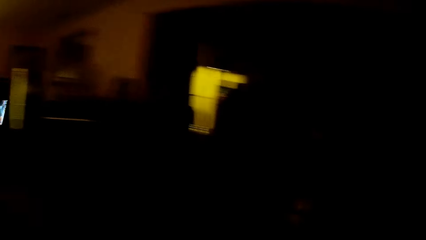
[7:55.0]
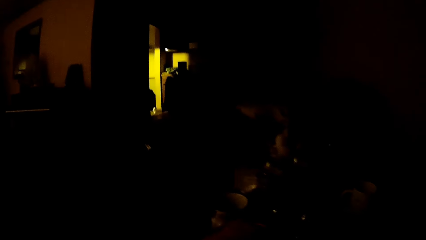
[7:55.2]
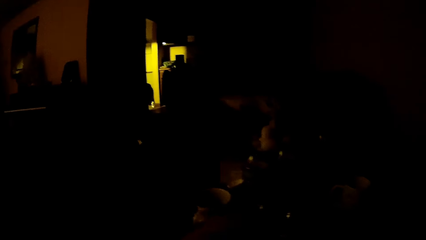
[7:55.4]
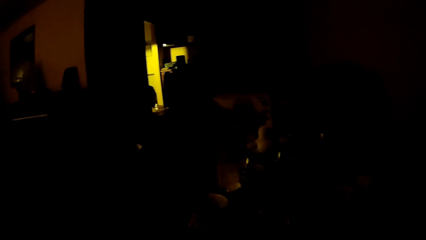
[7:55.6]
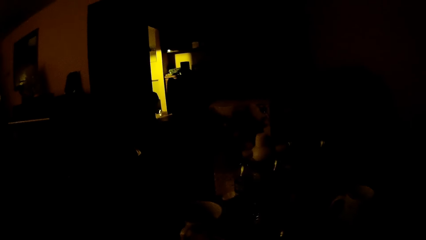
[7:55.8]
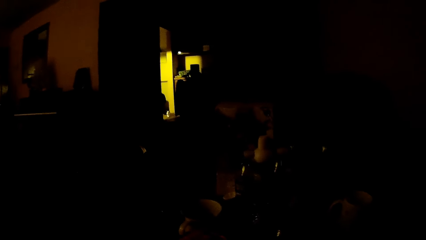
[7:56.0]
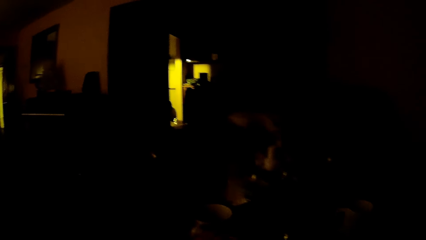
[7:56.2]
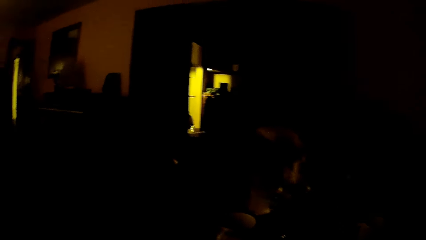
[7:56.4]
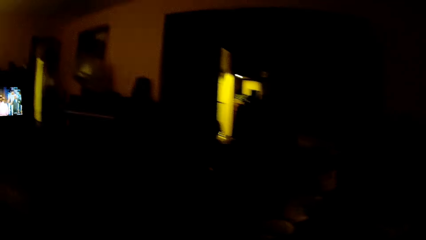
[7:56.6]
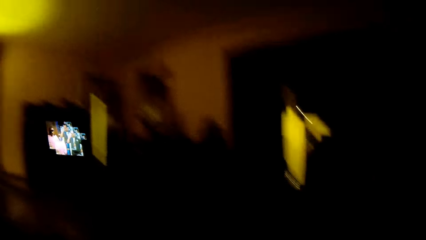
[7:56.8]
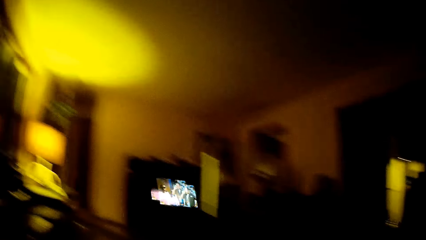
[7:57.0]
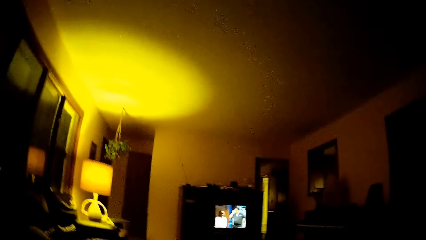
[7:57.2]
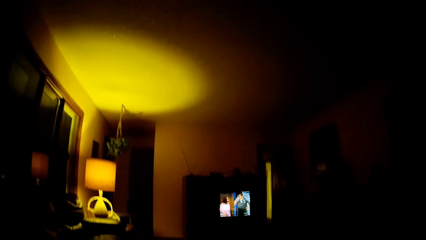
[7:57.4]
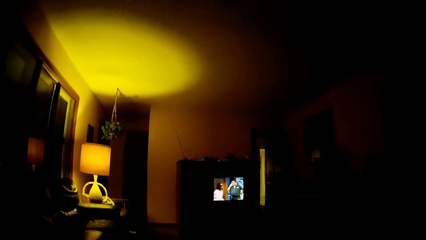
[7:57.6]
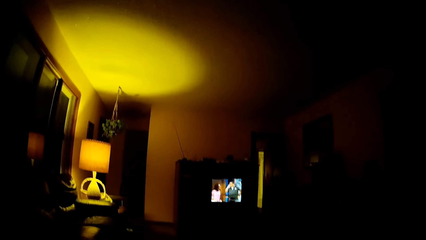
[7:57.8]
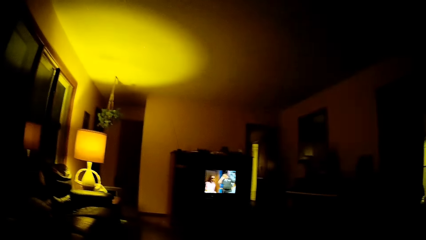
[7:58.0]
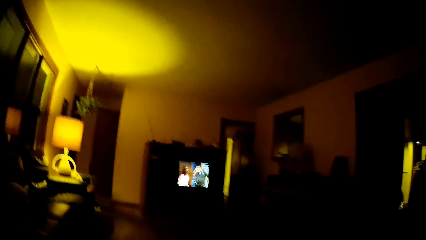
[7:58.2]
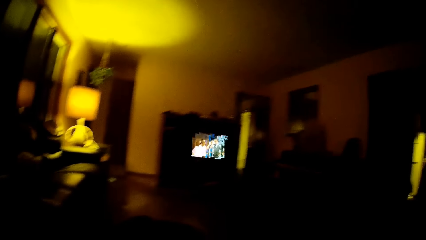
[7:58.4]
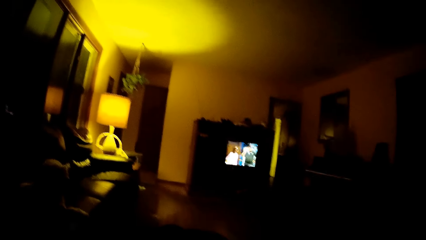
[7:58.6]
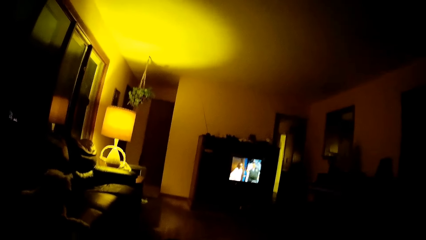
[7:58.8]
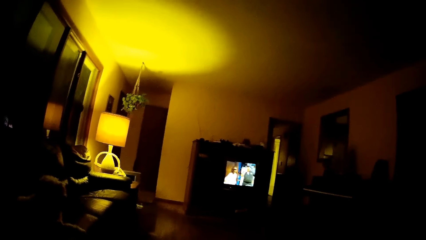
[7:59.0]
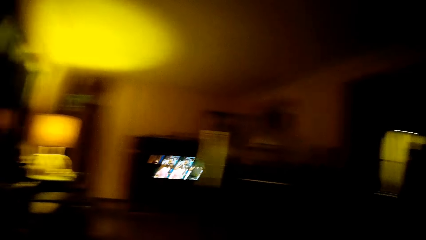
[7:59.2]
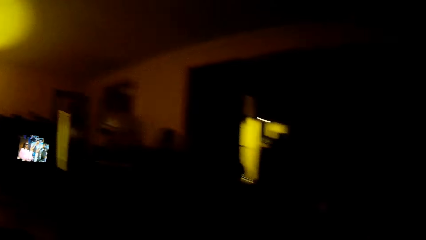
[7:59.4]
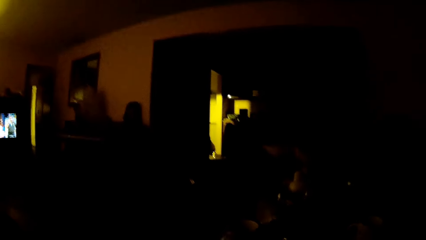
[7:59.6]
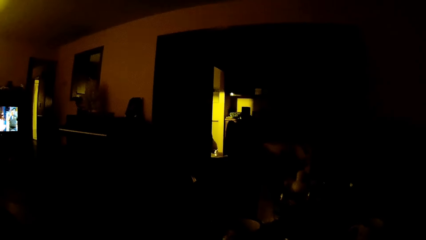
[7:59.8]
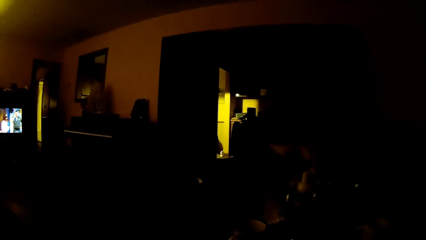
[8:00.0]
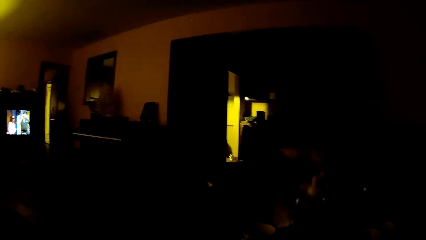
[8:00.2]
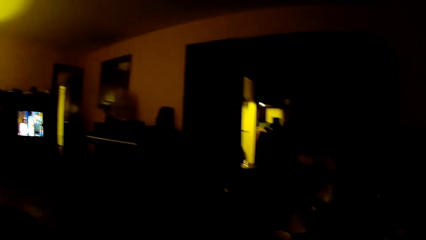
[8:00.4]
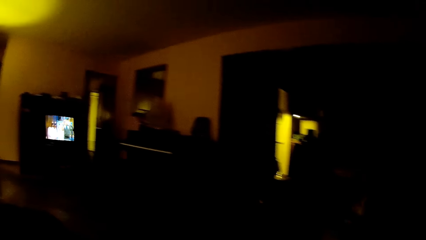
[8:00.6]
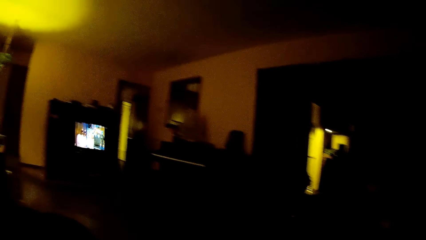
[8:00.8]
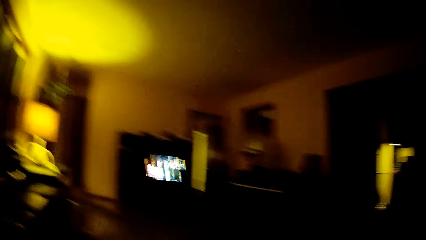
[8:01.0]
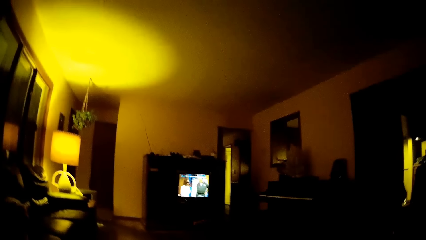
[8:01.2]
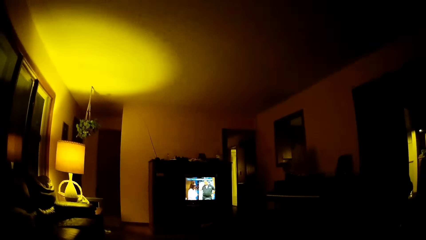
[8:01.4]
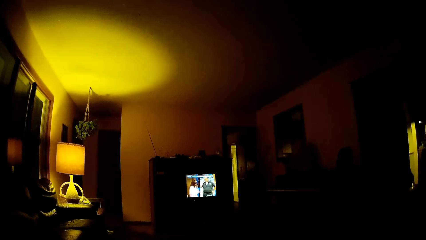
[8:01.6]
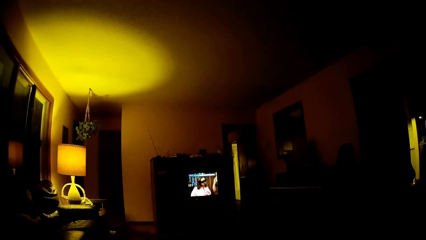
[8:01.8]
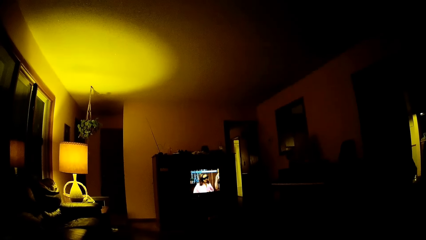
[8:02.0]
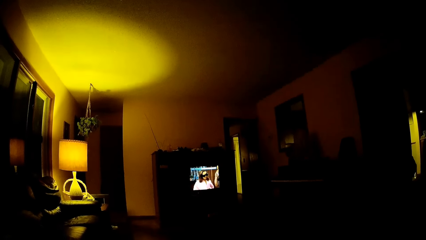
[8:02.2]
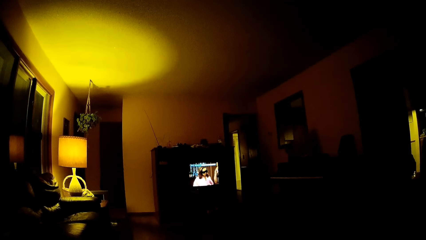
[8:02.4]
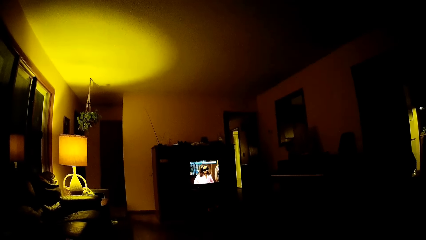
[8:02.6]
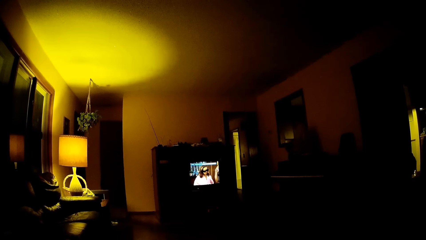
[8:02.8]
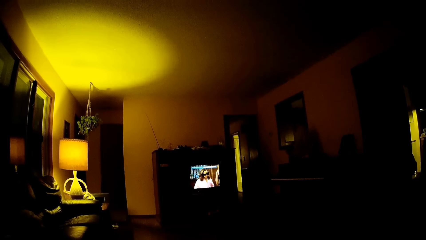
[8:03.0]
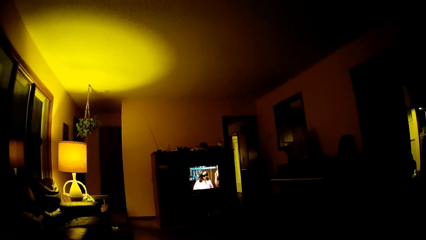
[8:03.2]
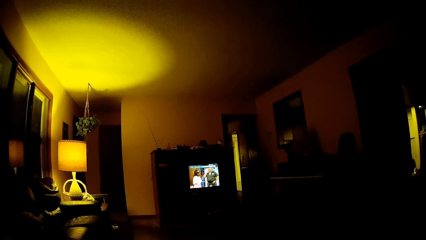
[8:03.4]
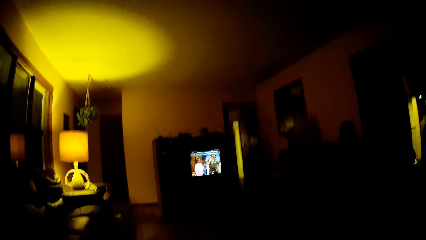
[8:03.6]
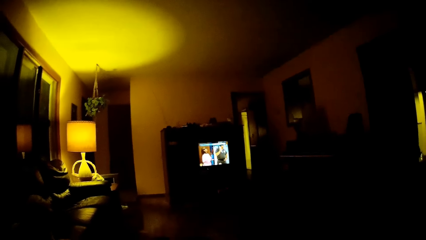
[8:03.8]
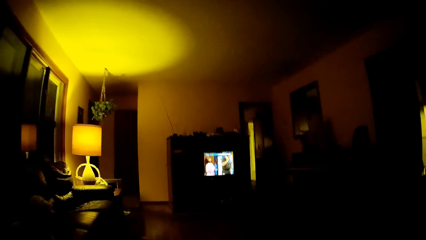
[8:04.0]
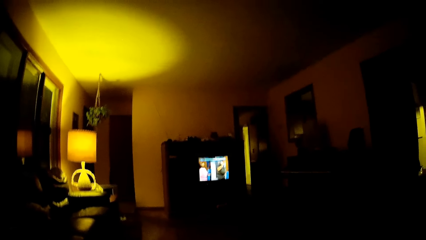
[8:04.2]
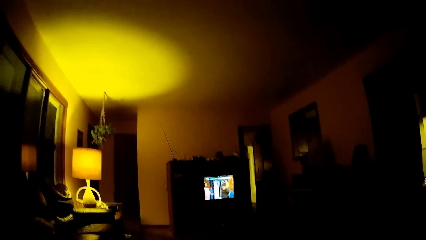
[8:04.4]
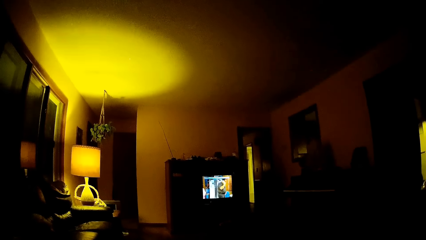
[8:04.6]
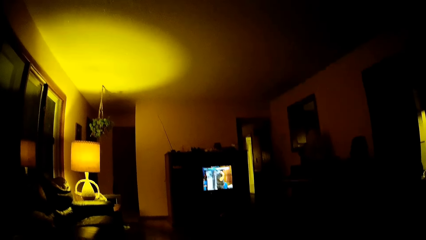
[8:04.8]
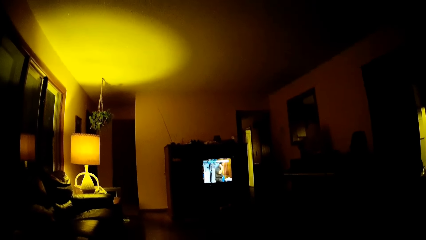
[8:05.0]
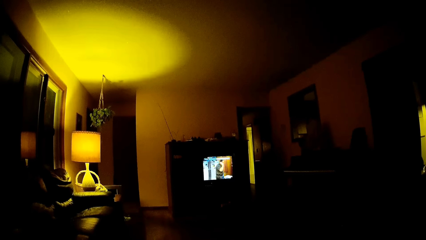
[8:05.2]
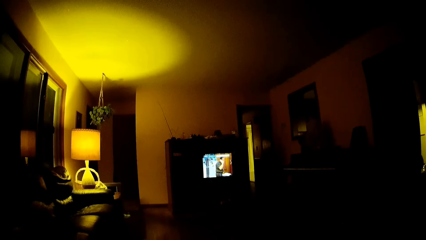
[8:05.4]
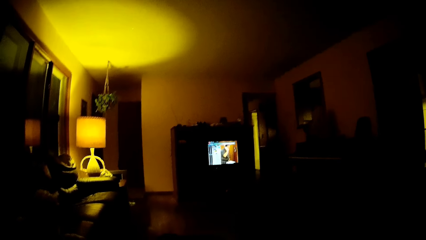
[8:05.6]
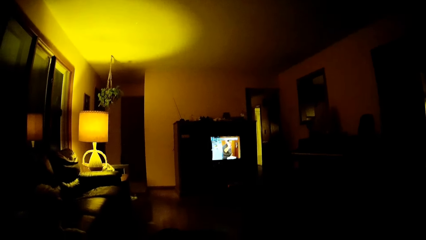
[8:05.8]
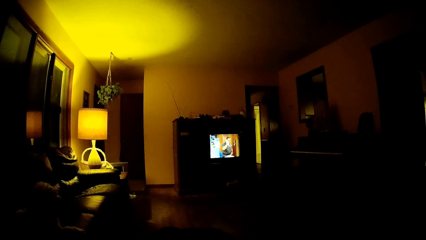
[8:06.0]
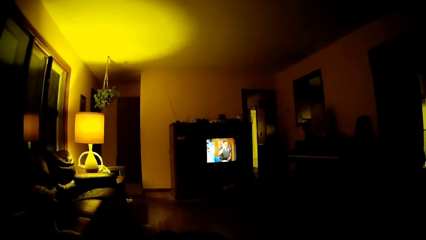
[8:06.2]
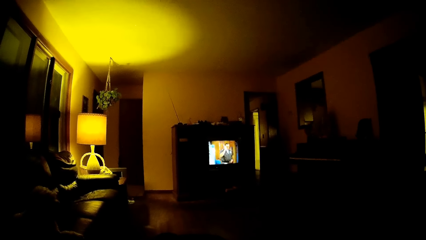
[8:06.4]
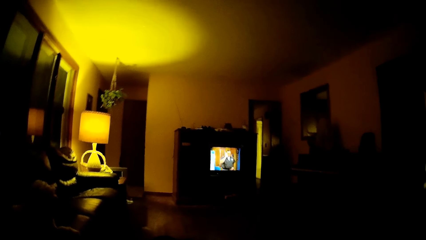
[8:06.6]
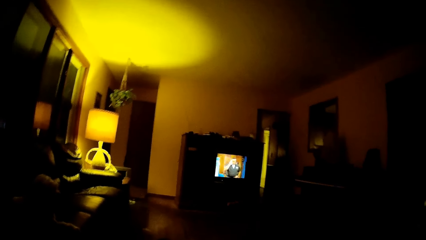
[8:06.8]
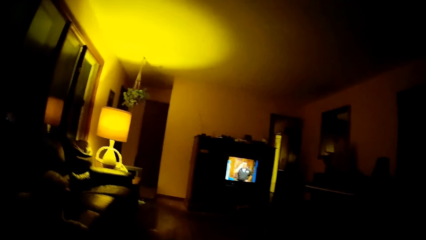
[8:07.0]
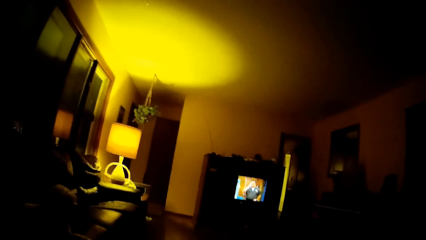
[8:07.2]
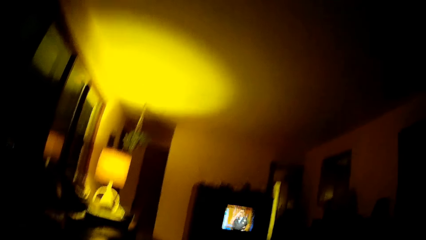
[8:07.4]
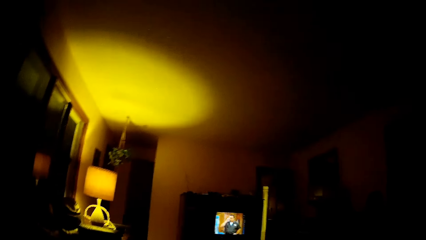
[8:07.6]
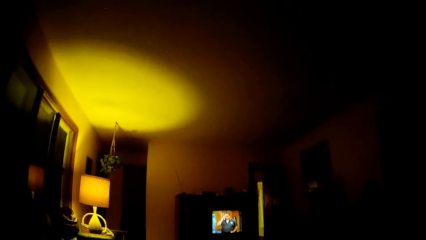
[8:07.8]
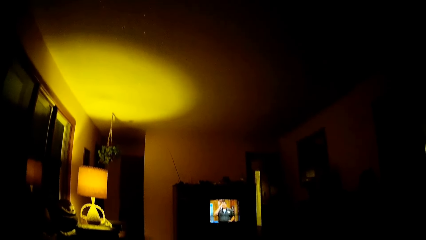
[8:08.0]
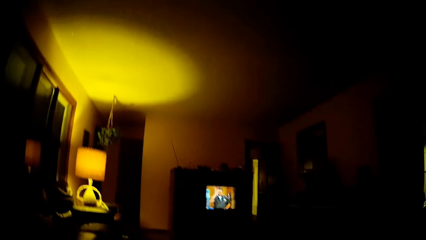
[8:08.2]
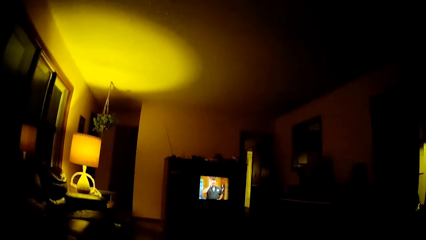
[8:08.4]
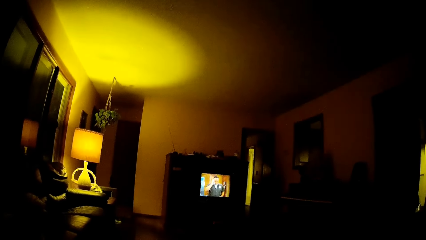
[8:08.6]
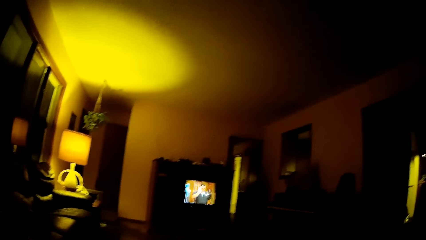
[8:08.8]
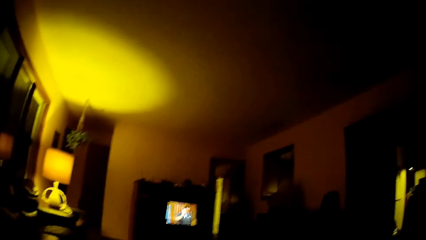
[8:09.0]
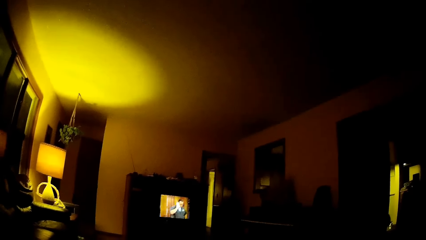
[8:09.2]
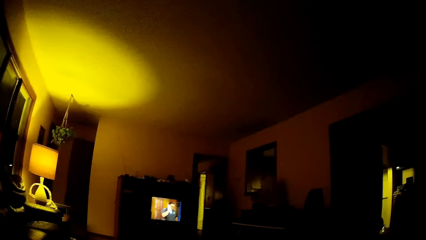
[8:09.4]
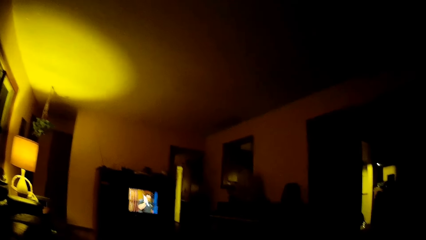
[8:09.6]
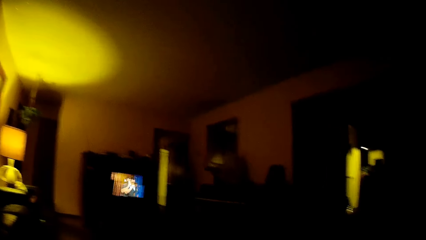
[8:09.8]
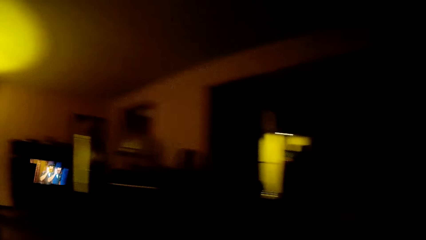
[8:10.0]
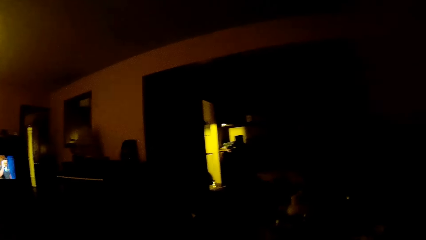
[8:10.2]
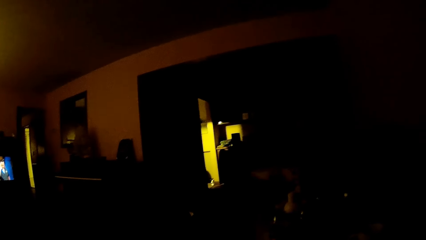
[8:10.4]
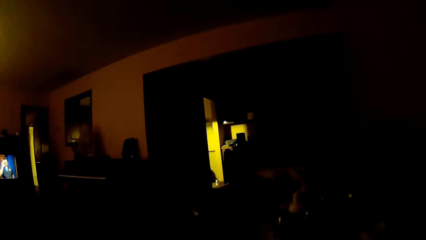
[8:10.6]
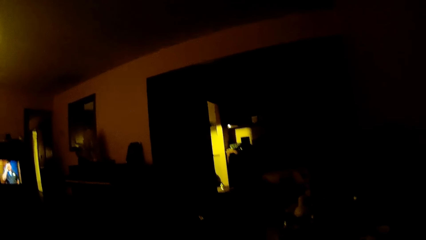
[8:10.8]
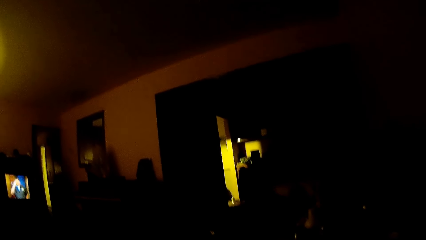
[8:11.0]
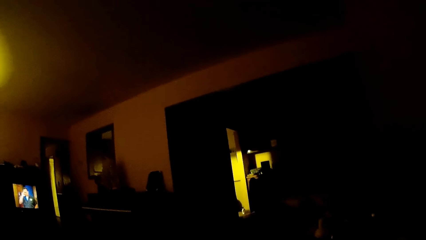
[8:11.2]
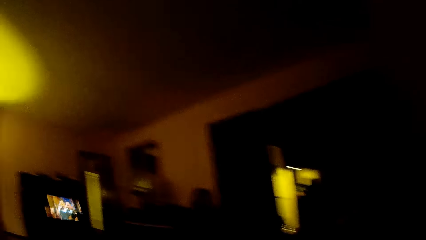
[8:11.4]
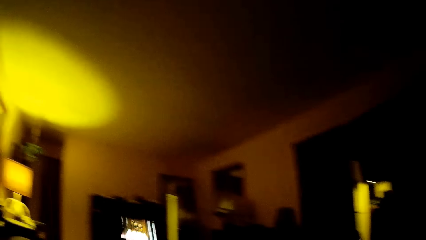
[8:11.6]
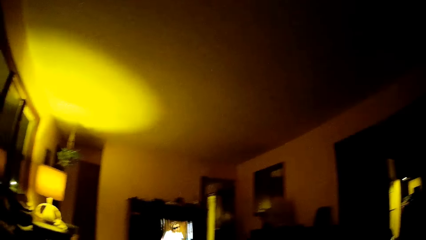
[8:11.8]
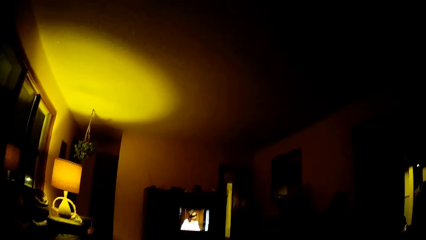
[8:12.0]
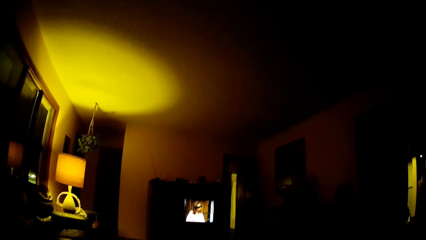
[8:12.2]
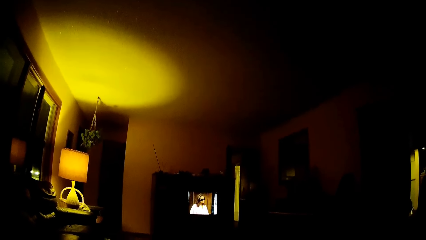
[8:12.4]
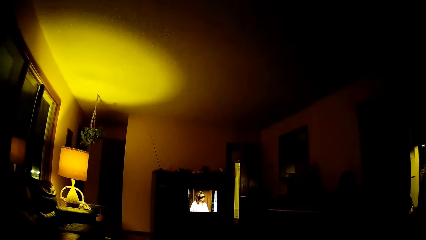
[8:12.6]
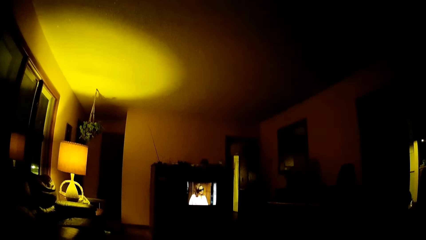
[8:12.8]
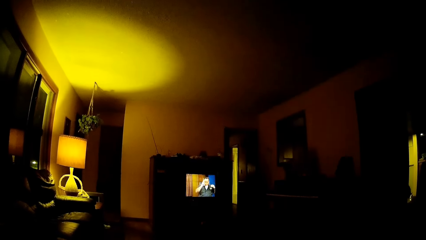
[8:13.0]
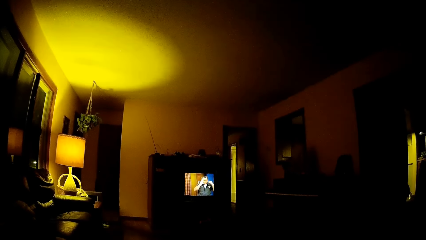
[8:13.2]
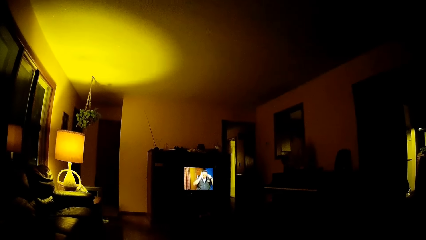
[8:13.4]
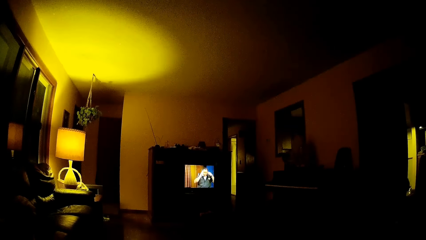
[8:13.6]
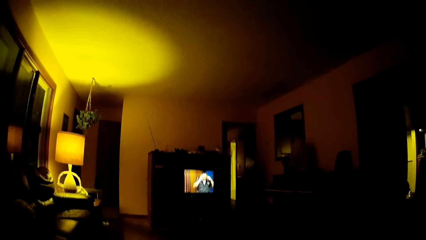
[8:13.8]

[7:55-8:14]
The camera wearer looks around the room. They watch the television. They look around the room. They watch the television. They look around the room. They watch the television.
